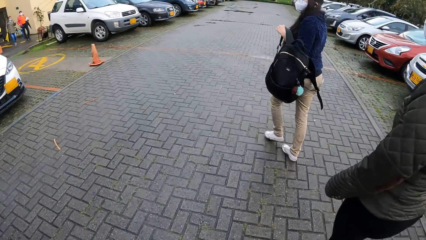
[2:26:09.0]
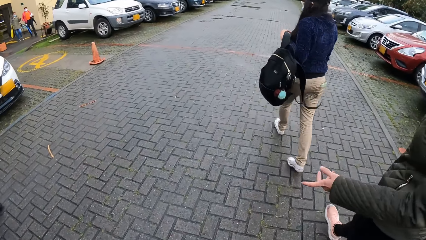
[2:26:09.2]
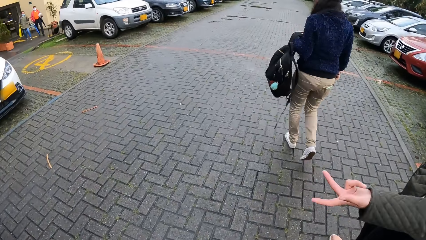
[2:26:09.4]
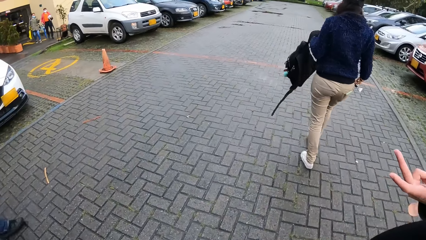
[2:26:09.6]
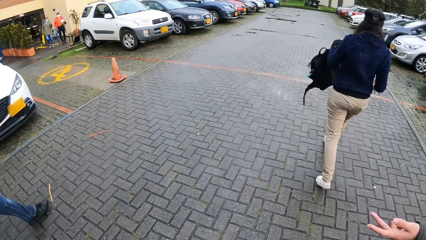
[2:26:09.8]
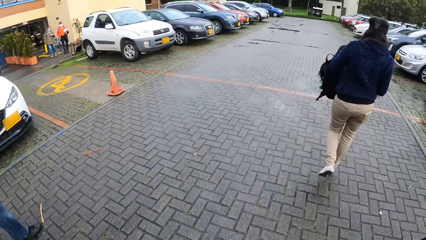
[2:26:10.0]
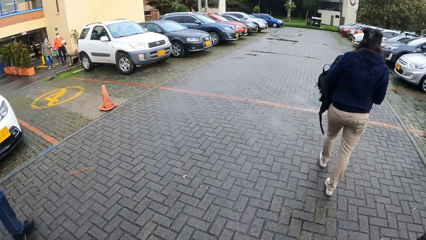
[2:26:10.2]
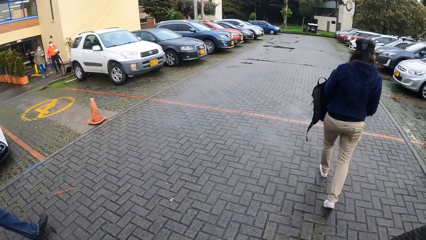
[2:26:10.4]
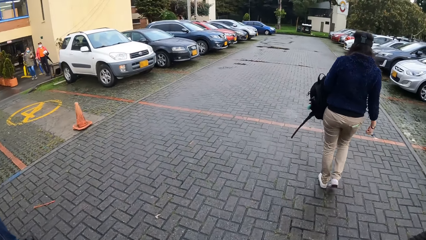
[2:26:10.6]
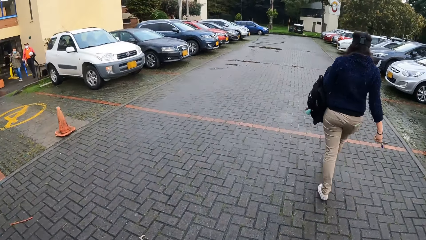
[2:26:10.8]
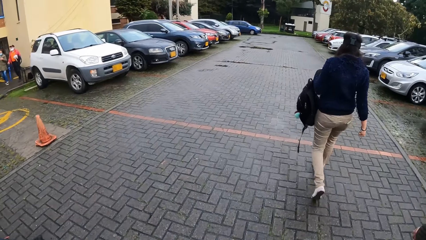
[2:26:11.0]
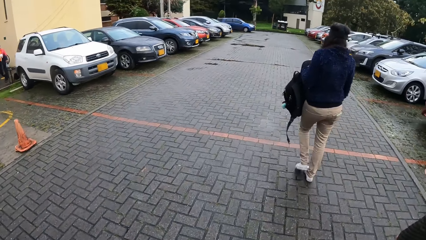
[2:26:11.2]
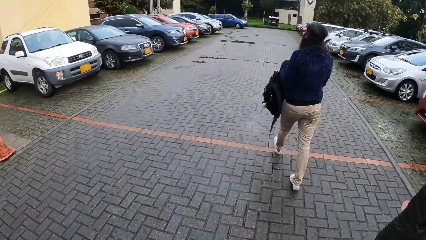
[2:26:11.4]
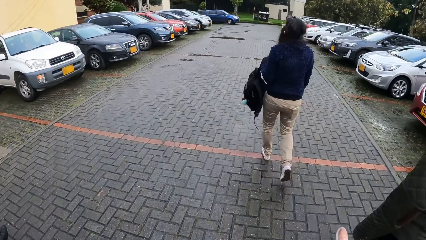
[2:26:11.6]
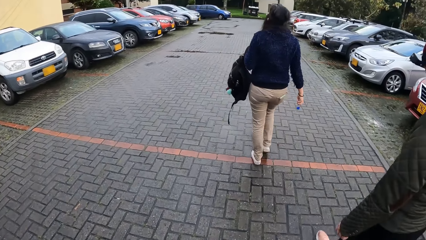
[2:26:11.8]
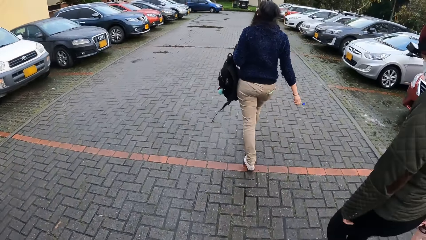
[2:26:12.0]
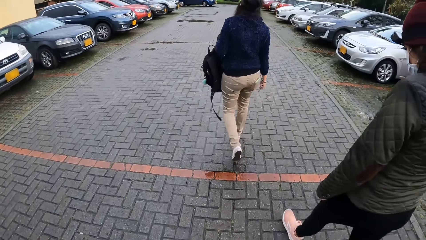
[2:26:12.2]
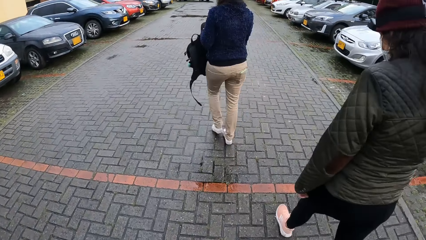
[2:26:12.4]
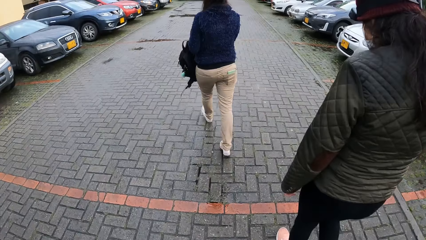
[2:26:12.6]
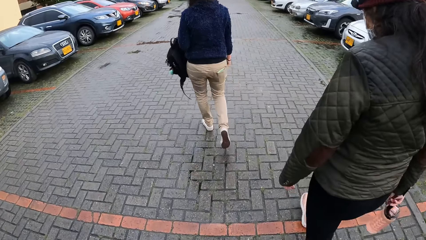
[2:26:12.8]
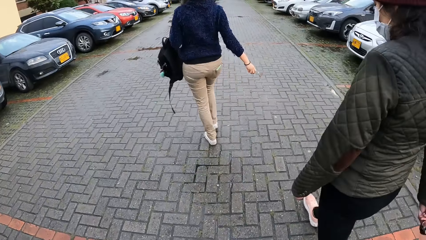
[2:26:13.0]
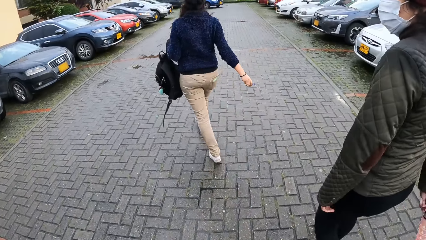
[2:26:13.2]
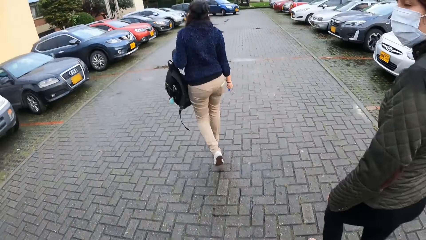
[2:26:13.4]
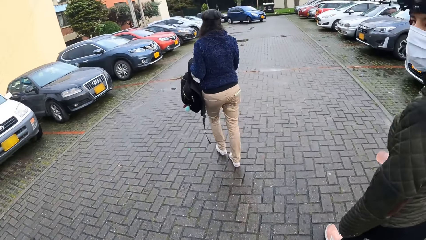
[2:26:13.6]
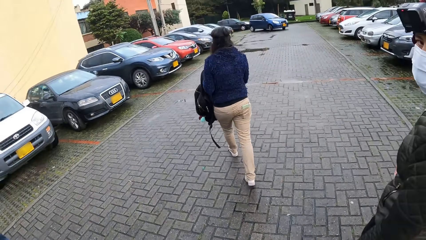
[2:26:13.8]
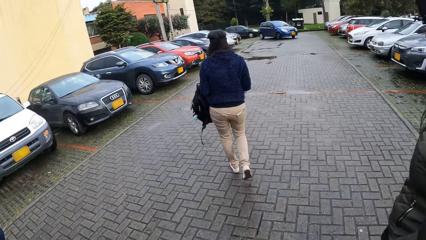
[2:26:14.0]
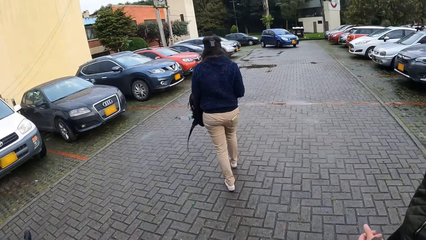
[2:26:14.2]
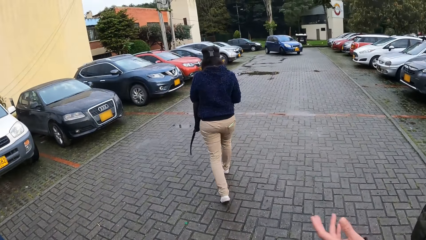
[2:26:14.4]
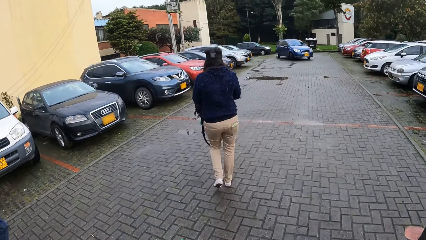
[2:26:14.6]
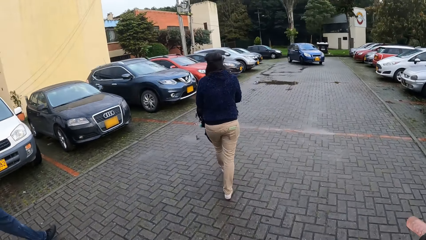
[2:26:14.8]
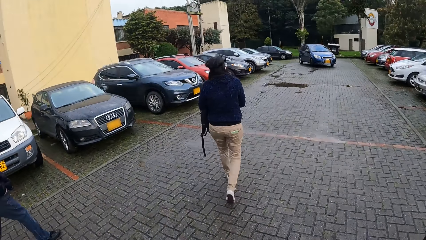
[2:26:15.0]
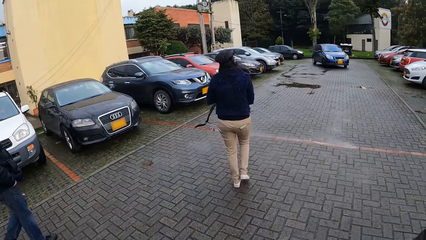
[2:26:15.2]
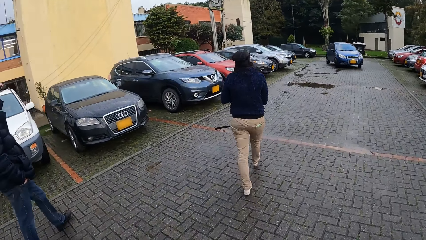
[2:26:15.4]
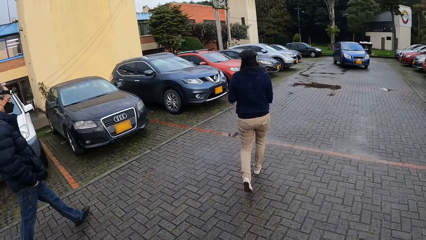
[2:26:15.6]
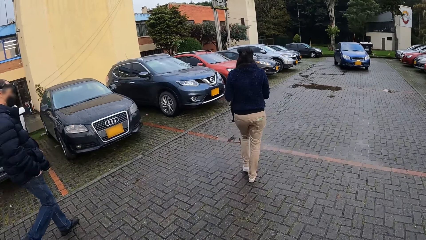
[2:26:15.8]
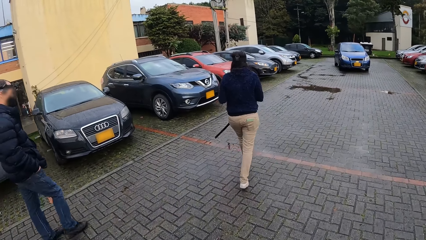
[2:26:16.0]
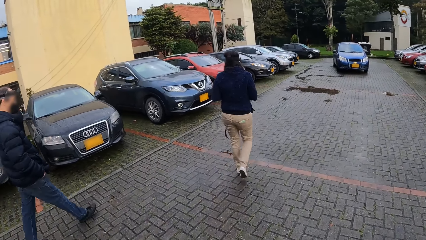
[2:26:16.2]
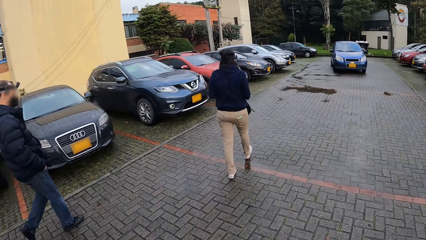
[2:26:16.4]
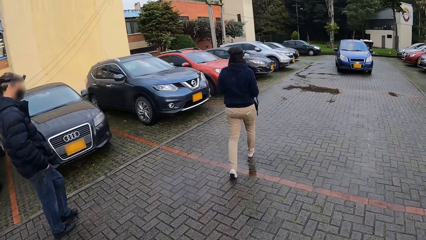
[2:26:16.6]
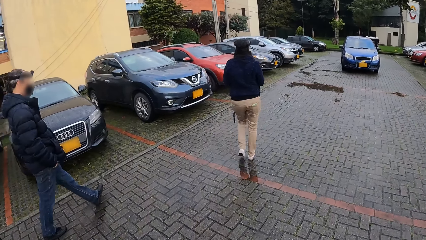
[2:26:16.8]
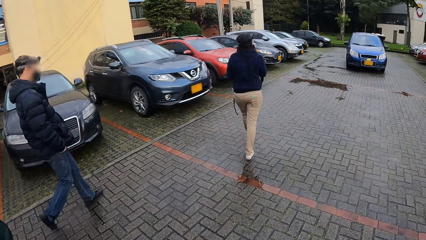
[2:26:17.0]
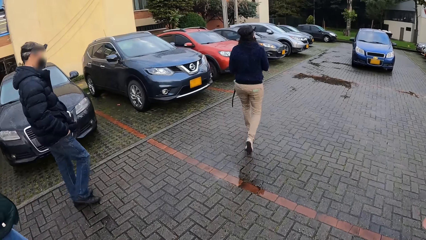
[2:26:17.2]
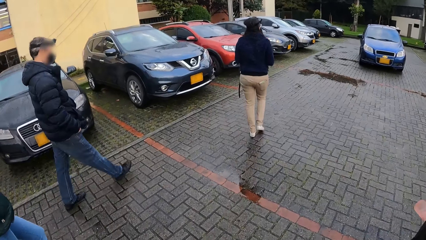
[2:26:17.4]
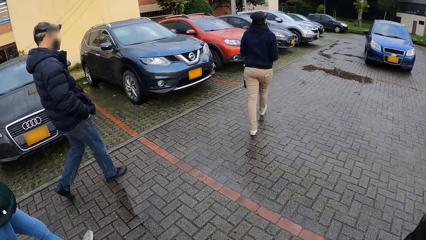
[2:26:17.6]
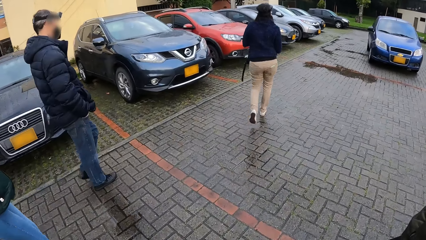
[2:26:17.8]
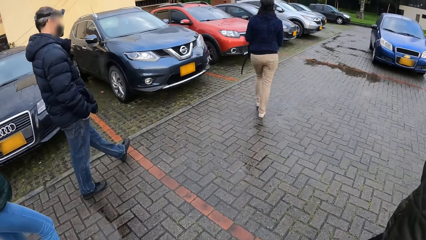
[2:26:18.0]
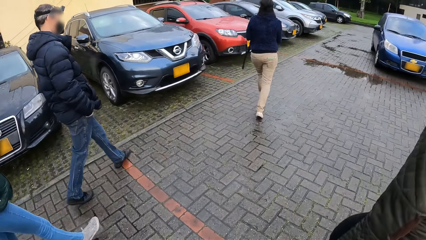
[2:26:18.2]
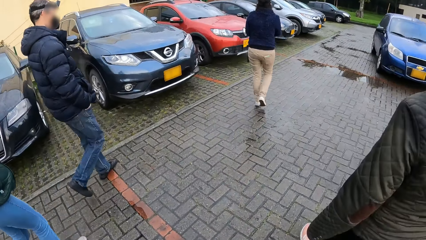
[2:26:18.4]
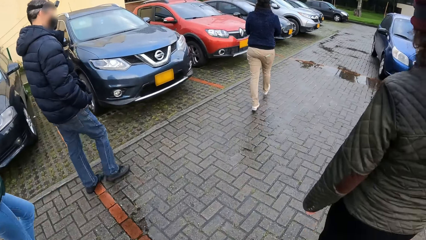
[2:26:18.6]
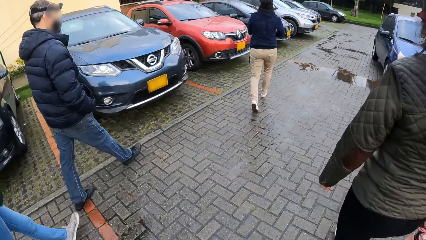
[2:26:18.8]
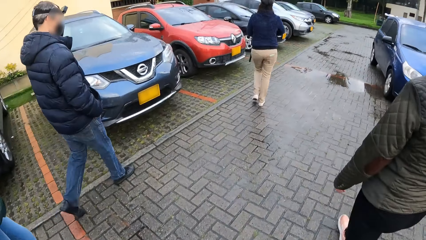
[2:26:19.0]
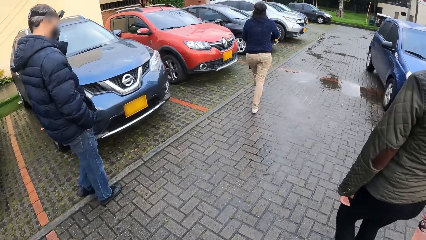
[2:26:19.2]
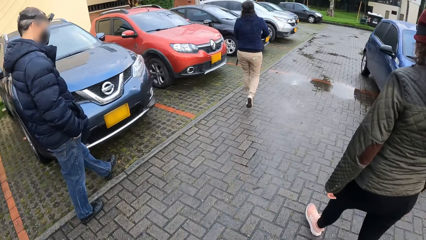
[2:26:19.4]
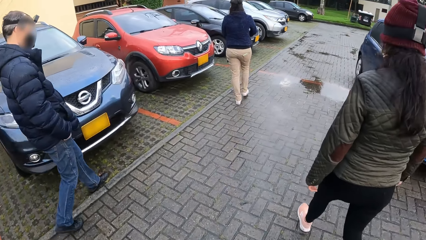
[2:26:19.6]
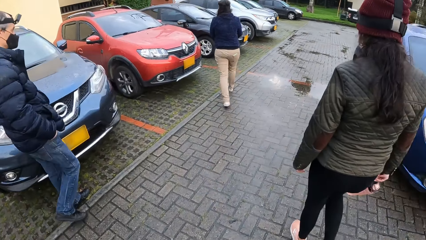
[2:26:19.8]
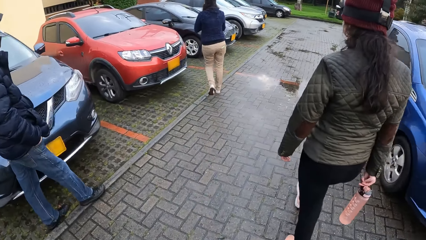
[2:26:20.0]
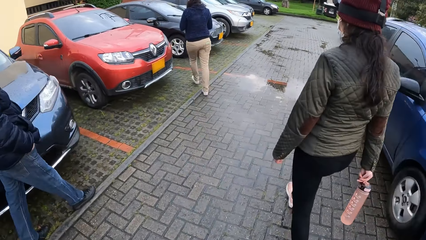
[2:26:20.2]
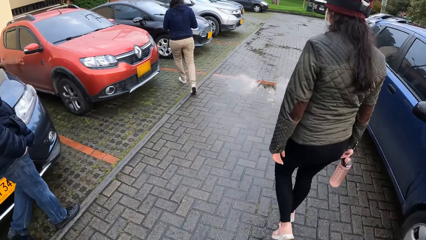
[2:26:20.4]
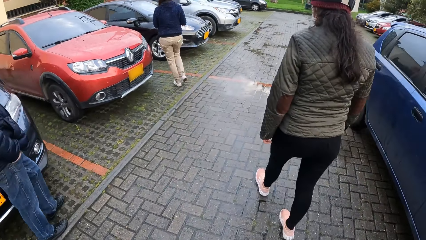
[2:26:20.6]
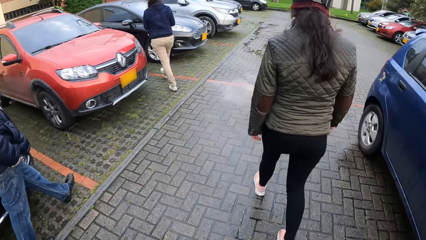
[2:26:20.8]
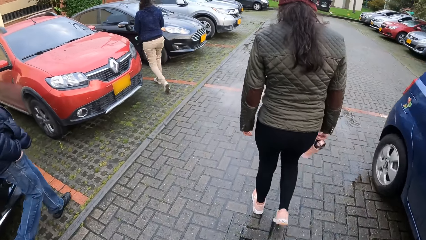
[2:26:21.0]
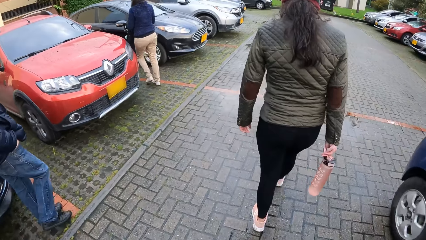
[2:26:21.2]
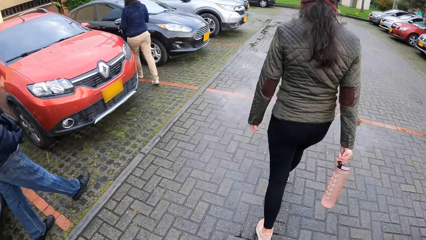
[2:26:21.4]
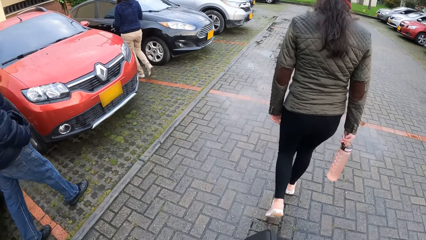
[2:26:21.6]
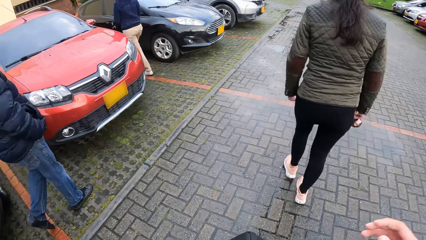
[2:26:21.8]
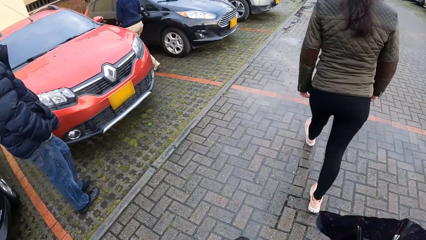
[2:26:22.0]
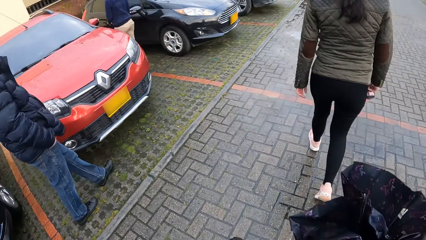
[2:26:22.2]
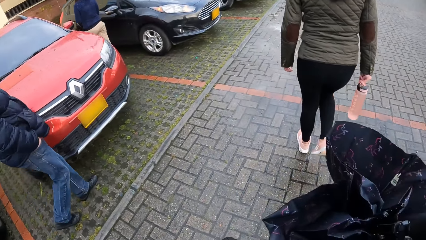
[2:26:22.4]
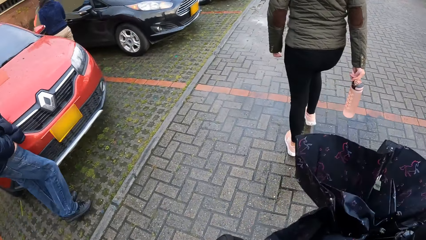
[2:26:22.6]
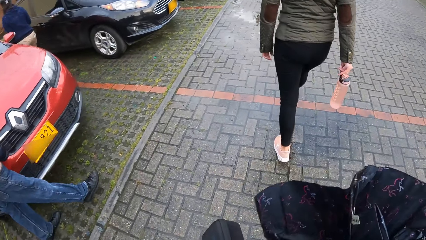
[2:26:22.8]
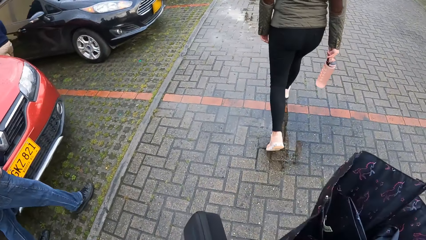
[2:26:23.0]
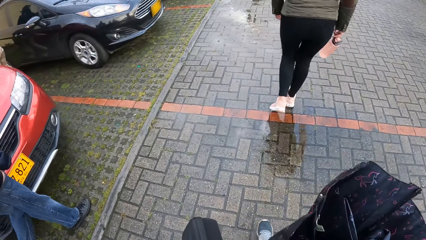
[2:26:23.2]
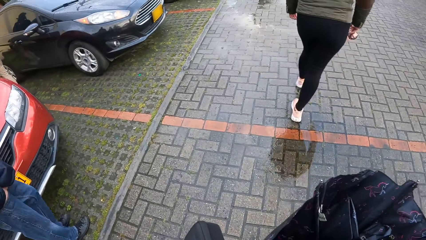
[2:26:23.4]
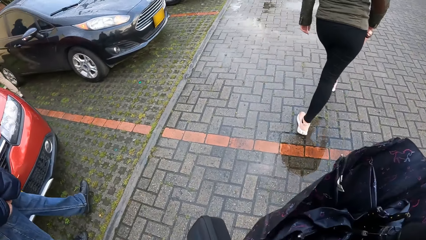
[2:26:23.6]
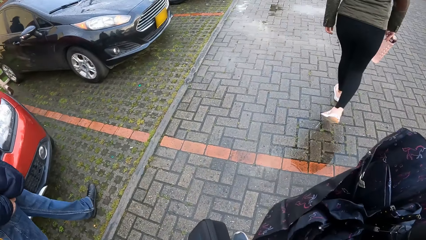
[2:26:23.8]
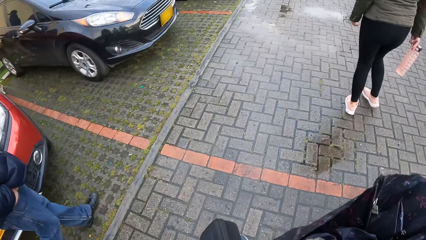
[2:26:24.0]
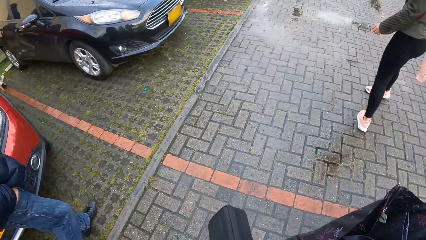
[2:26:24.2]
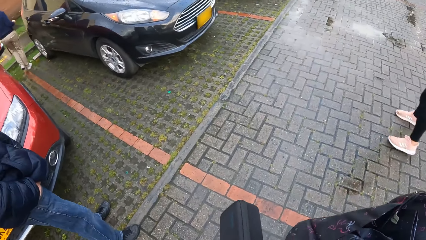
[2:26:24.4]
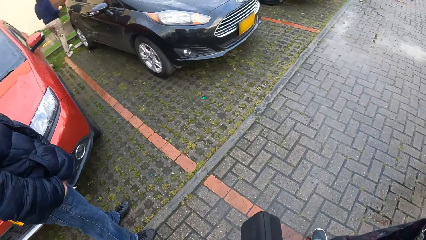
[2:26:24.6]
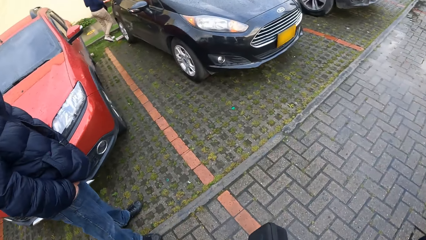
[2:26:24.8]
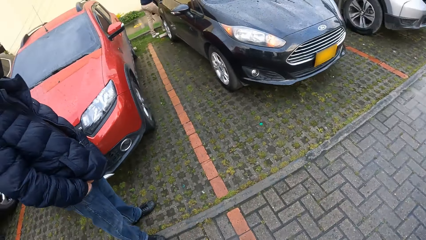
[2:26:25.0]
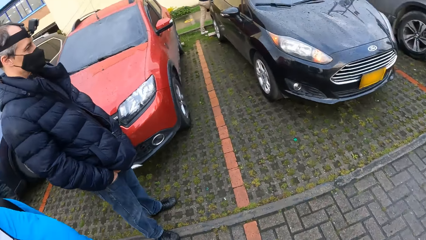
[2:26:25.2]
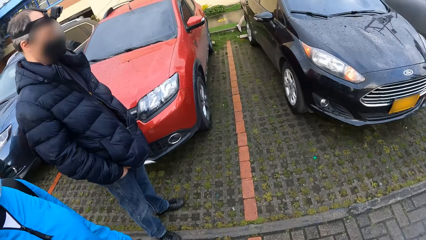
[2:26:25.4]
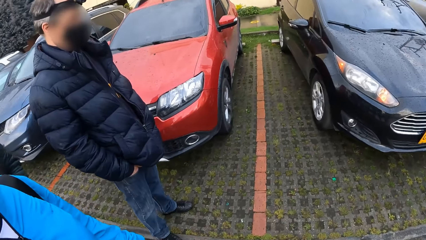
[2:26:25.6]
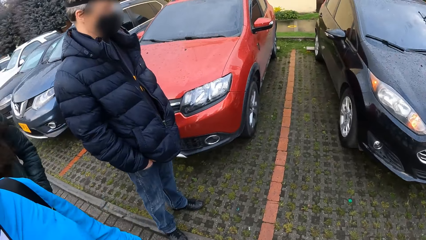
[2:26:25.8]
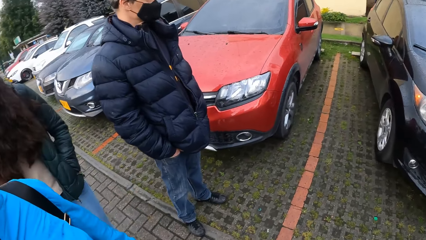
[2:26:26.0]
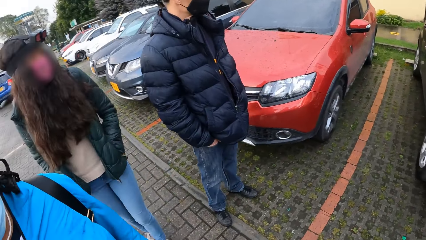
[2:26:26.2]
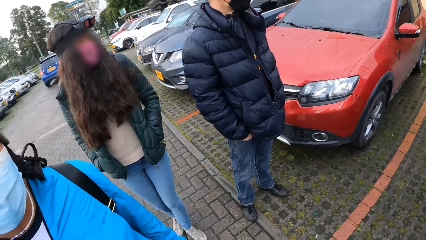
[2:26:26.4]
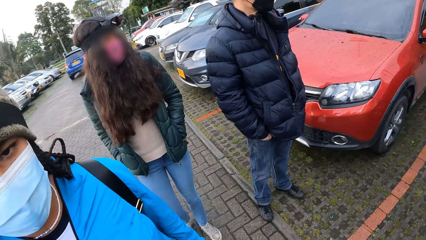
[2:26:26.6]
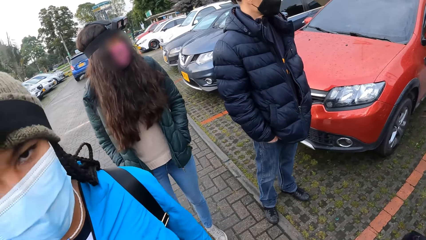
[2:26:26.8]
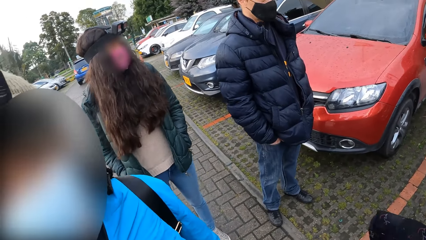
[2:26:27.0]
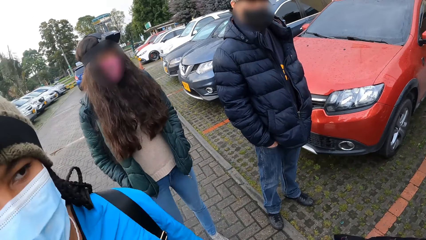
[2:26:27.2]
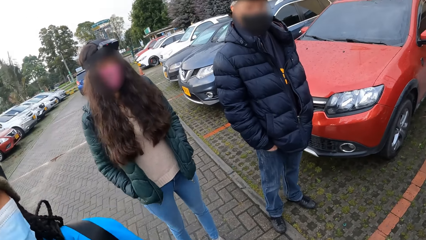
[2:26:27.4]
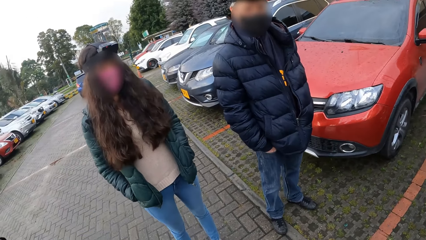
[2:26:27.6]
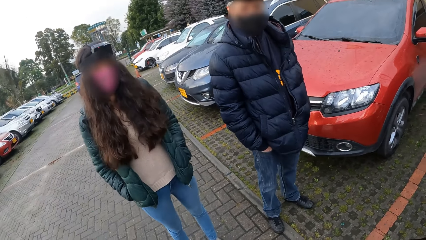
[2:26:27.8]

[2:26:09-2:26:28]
The camera wearer walks on the road. A person walks on the road and speaks to the camera wearer. The camera wearer holds an umbrella with her right hand.
